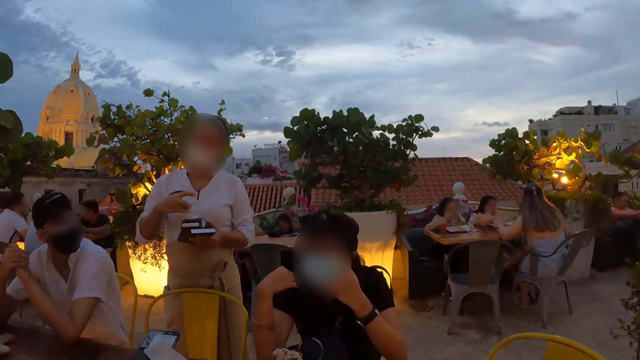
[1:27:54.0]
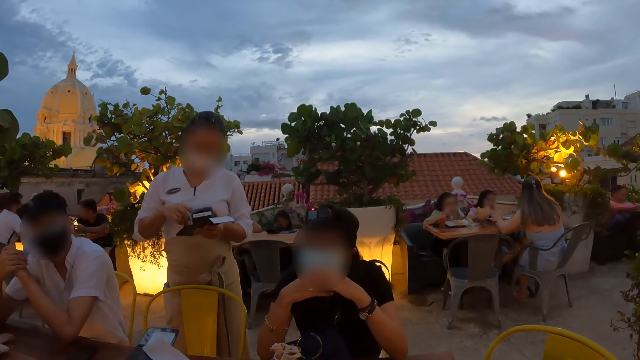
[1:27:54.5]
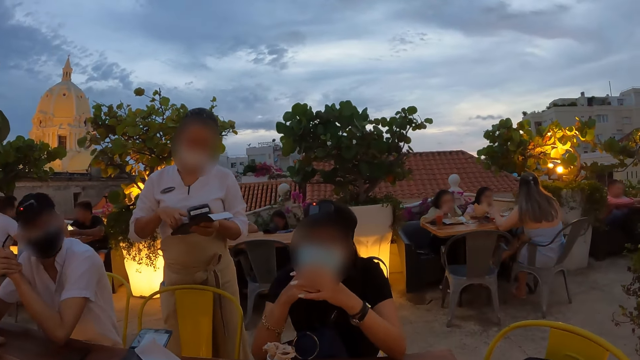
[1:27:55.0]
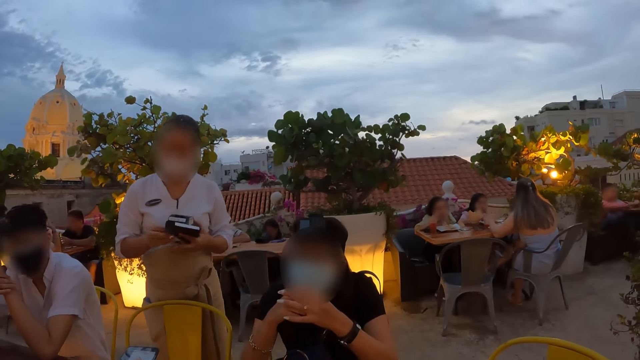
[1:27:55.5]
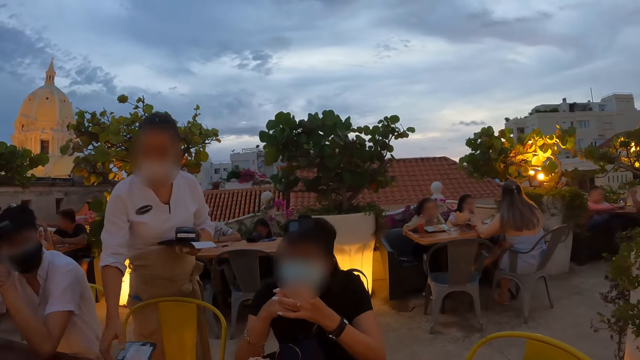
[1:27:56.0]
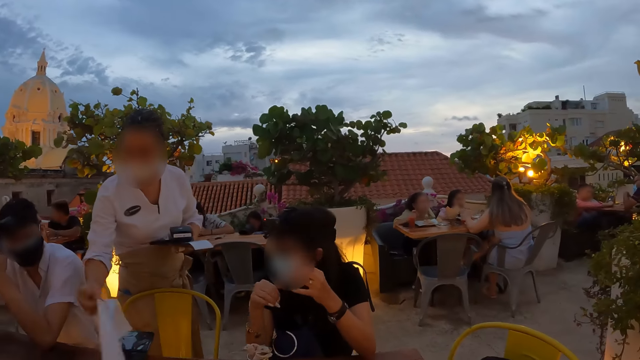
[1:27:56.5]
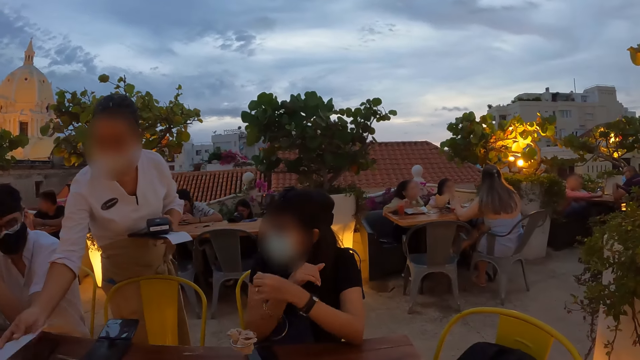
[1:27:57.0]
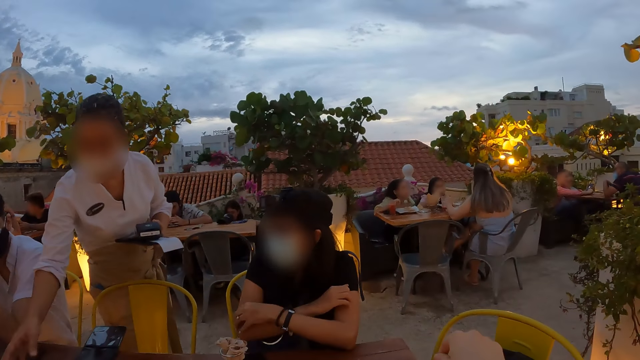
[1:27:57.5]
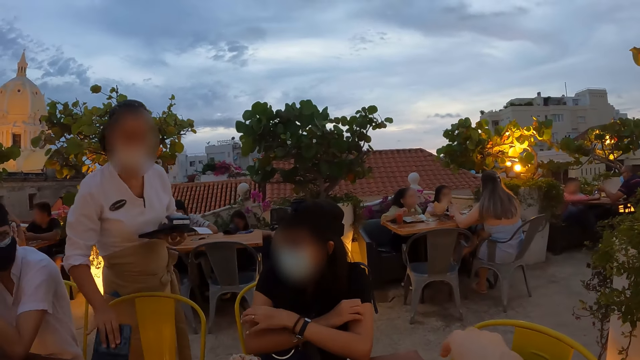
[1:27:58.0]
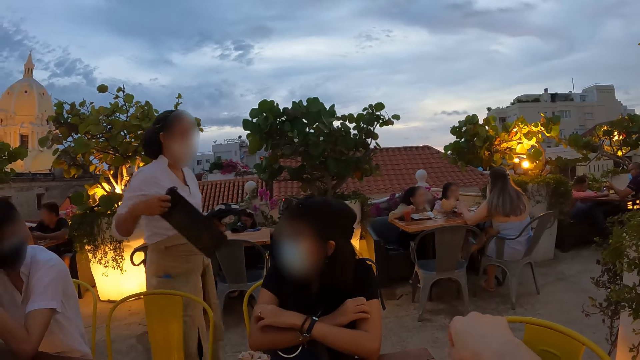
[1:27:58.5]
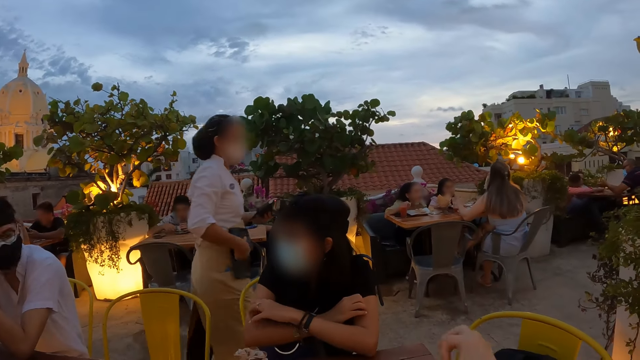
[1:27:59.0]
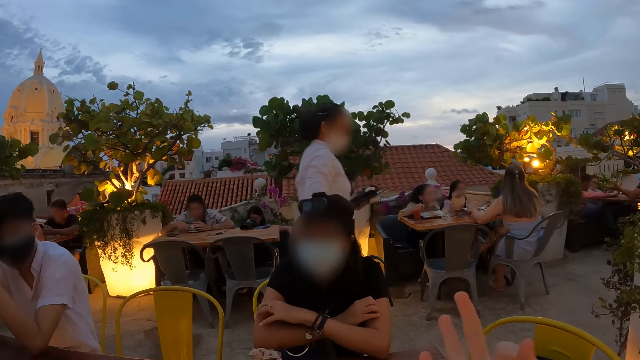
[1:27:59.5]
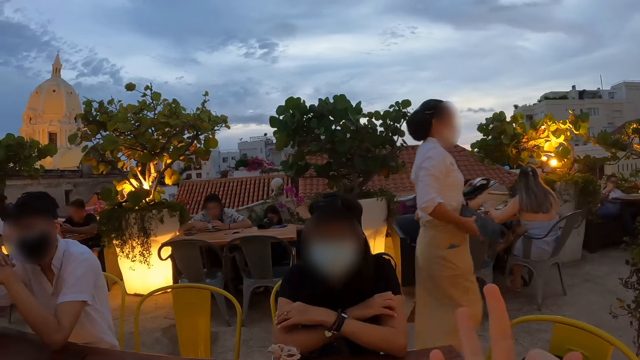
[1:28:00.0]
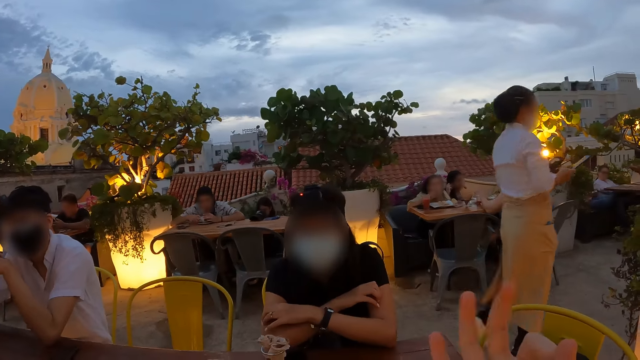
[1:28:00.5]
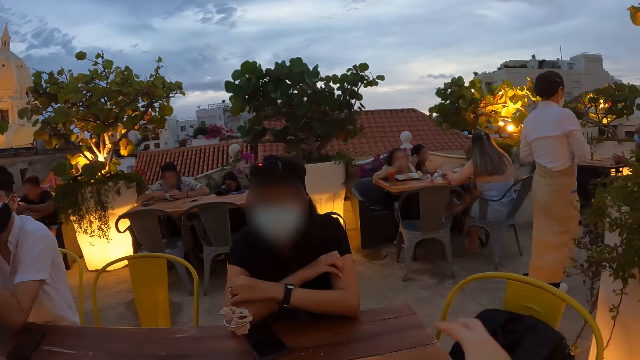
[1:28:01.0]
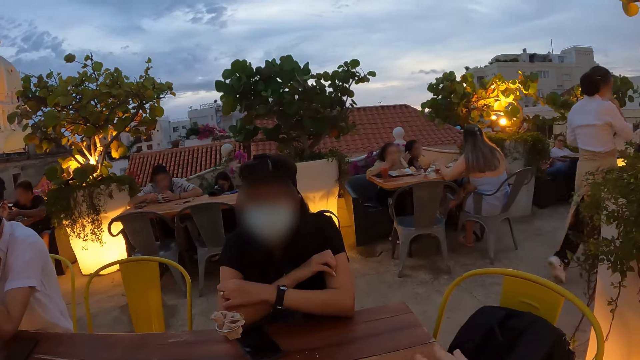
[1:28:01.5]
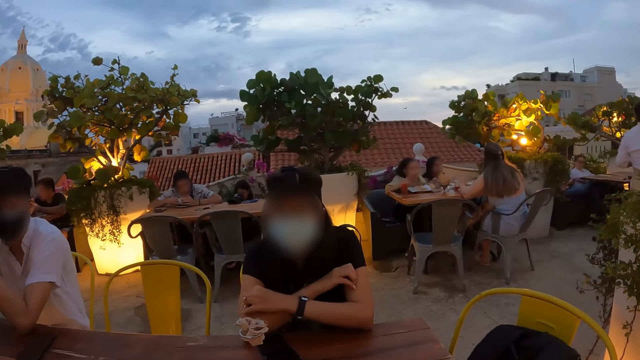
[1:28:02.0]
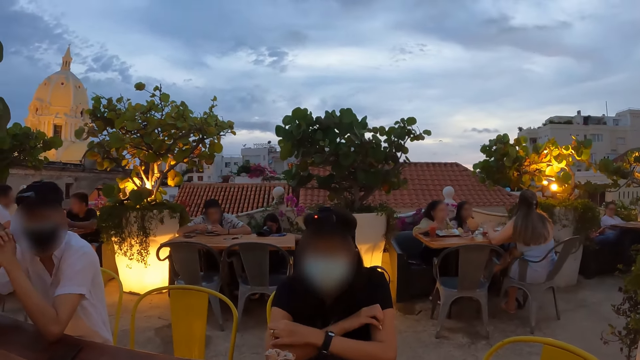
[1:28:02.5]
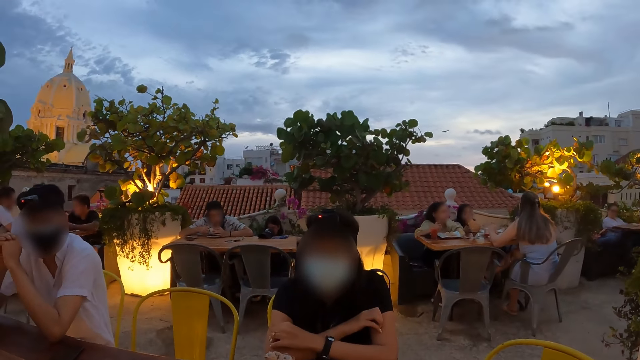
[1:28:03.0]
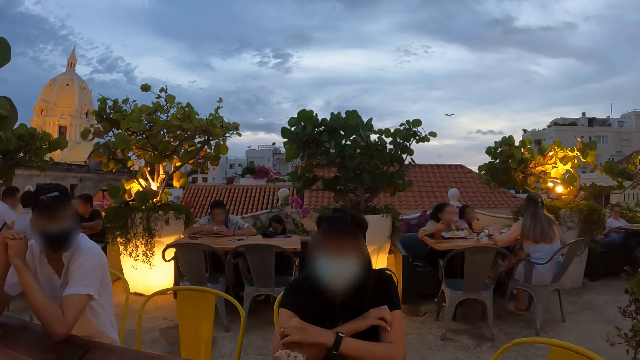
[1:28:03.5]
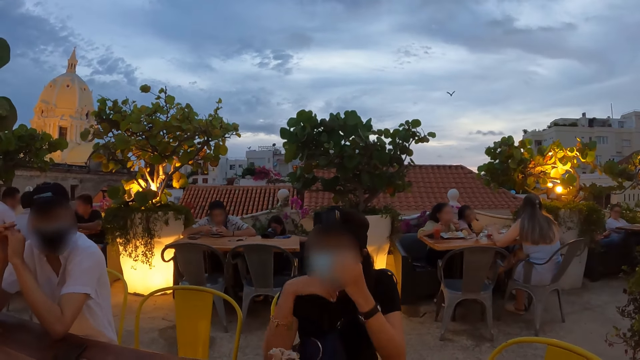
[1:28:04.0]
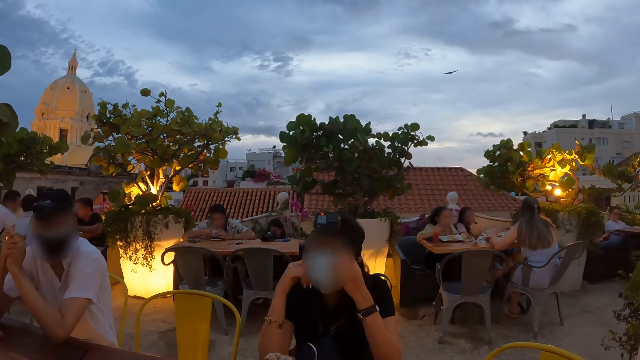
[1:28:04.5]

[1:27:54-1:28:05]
The waitress tears off a receipt from the POS system with her right hand. She operates the POS system with her right hand. She puts the receipt in her left hand with her right hand. She picks up a receipt from the bill holder on the table with her right hand. She drops the receipt on the table with her right hand. She picks up the bill holder from the table with her right hand. She walks away from the table. She folds the bill holder against her body with her right hand.

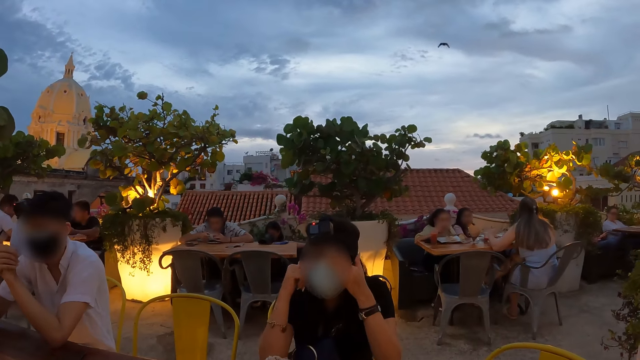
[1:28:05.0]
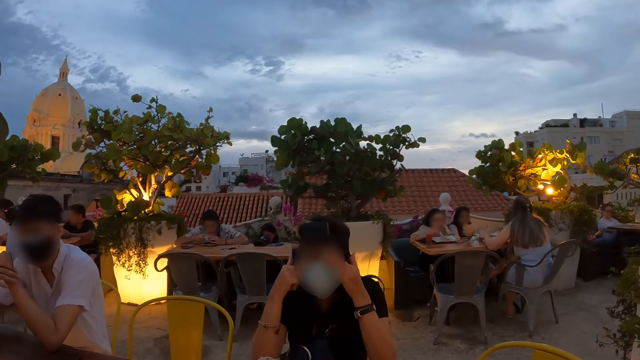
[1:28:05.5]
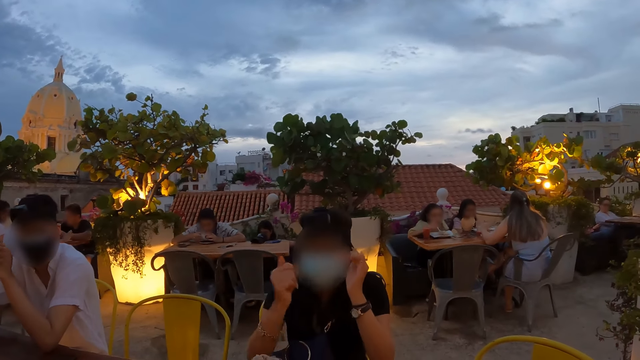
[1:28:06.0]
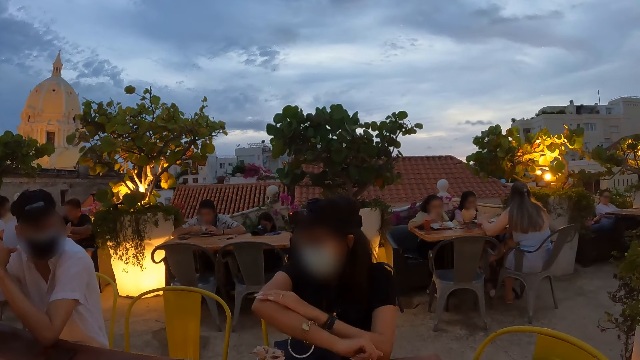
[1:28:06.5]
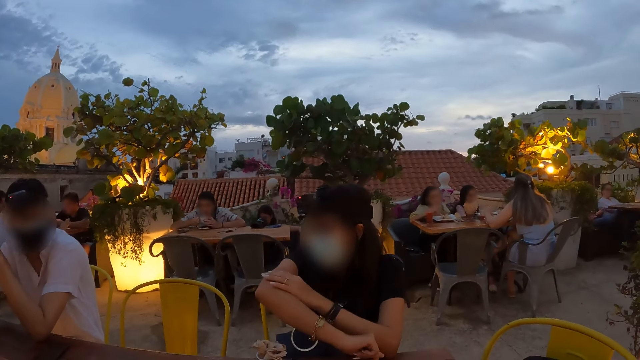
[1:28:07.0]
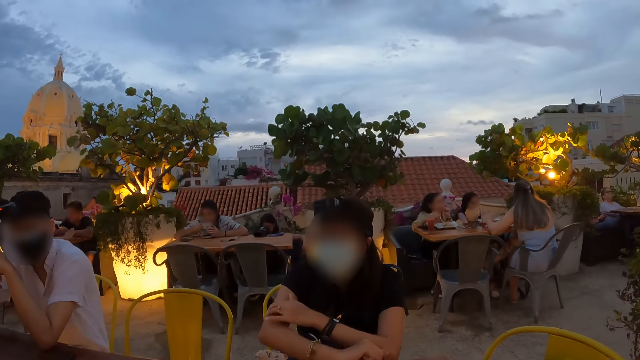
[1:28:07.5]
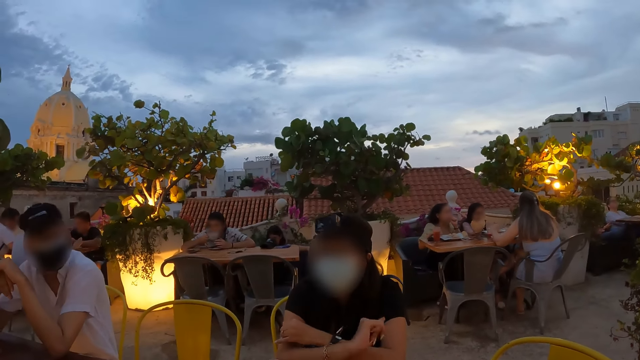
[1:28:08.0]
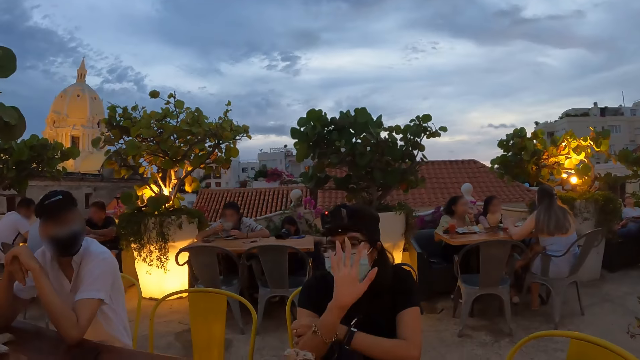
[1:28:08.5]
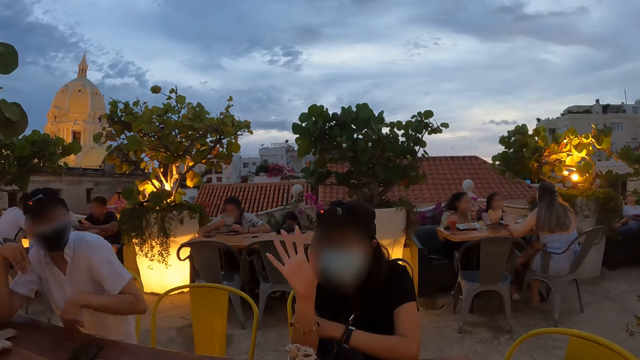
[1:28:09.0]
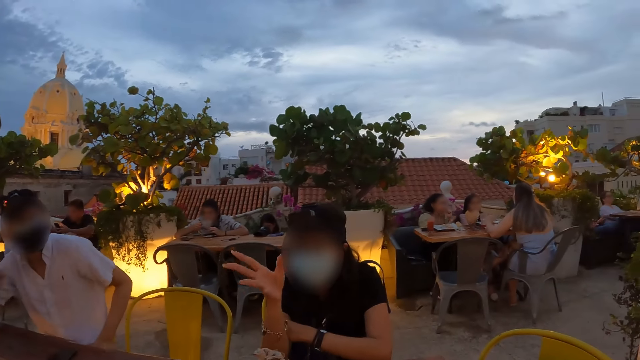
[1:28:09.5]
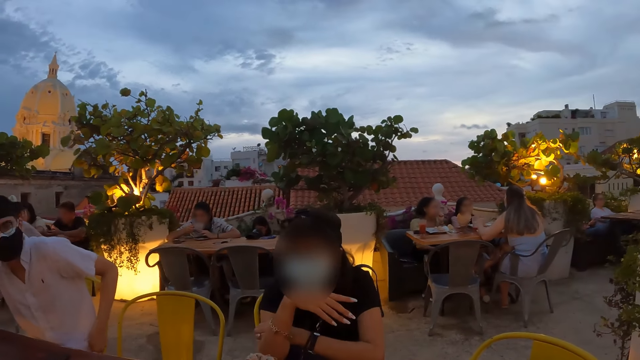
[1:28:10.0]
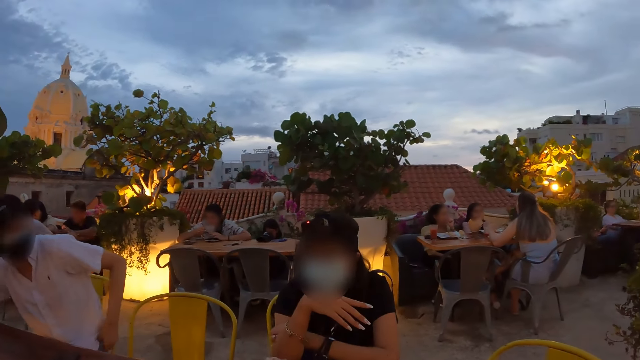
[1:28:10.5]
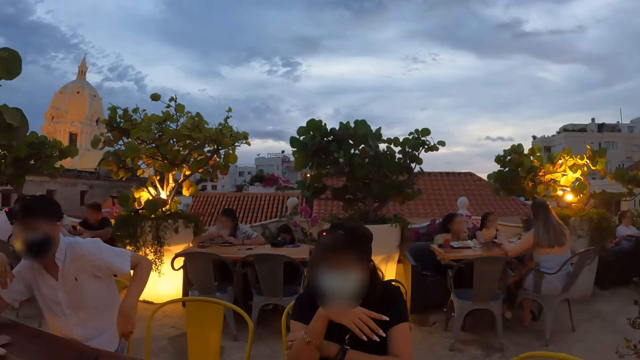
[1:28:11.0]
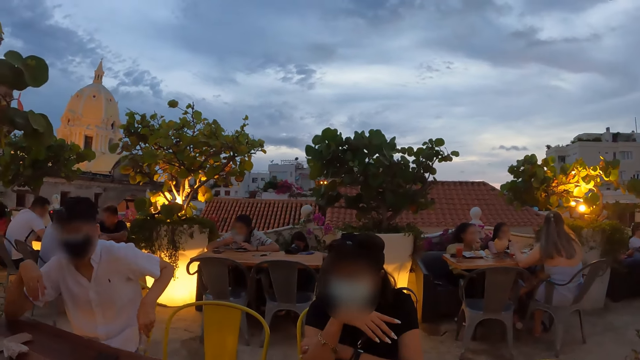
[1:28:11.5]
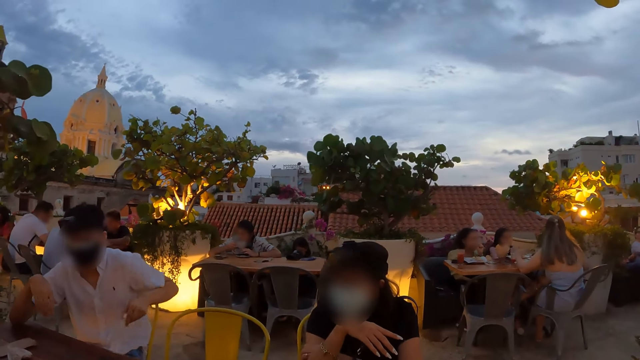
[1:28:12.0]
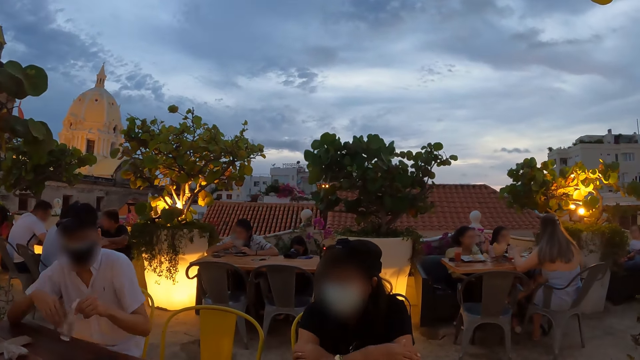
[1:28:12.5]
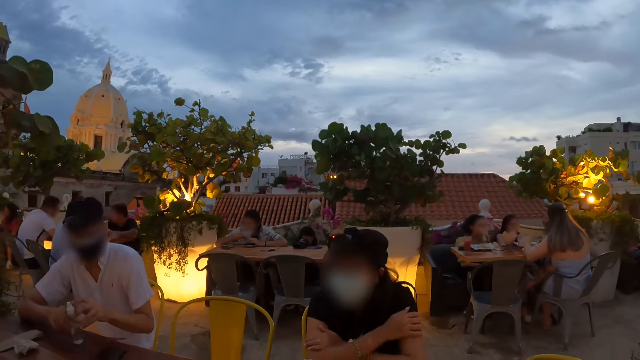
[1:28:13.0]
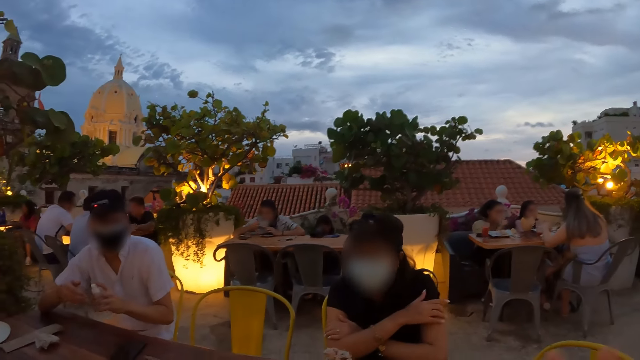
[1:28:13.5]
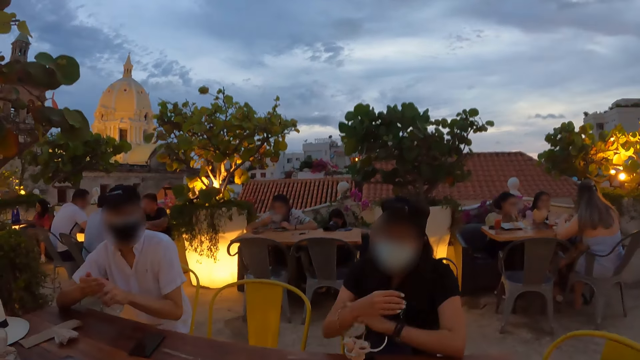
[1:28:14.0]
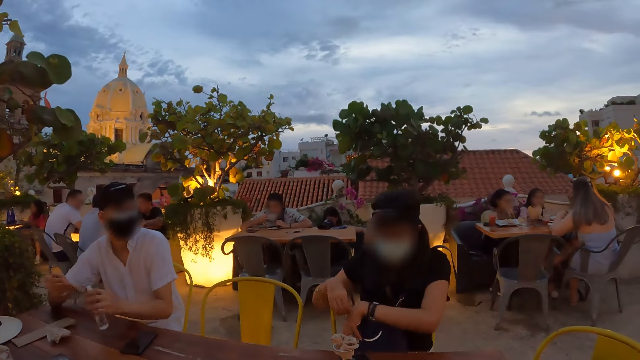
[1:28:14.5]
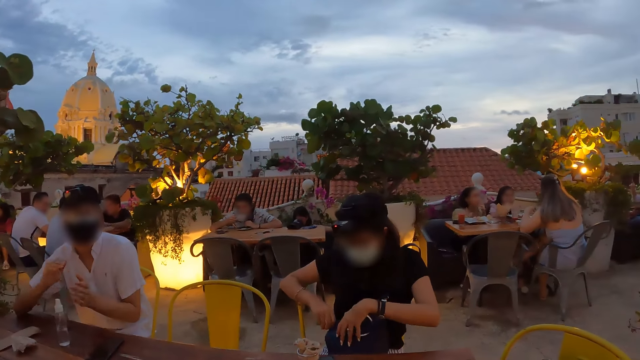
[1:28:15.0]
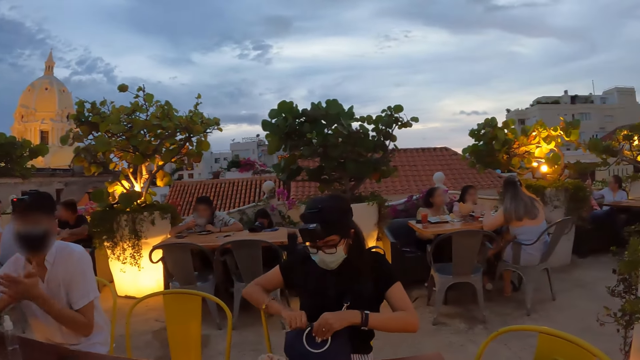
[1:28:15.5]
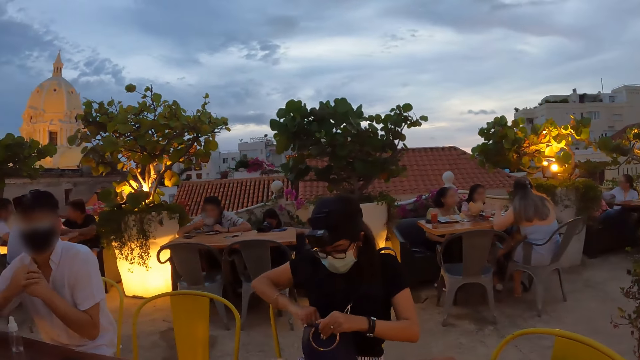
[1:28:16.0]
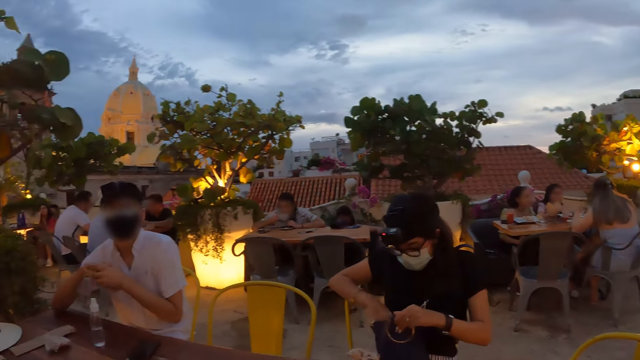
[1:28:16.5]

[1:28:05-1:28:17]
The man removes a bottle of hand sanitizer from his pocket with his left hand. The camera wearer communicates to people. The man applies hand sanitizer from the bottle of hand sanitizer in his left hand onto his right hand. He drops the bottle of hand sanitizer on the table with his left hand. The woman opens the bag on her lap with both hands. The man rubs both hands together.
